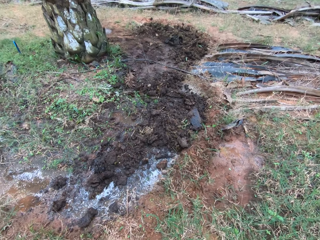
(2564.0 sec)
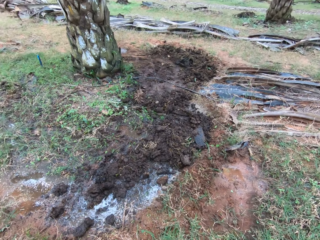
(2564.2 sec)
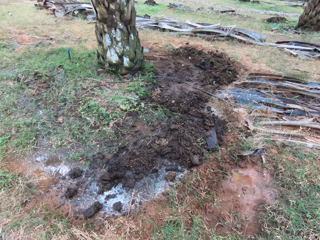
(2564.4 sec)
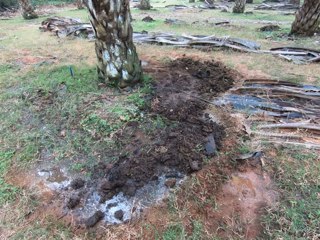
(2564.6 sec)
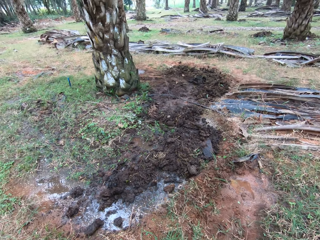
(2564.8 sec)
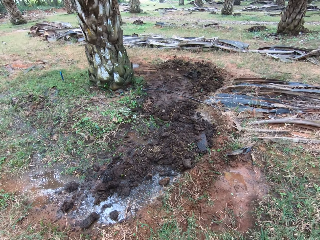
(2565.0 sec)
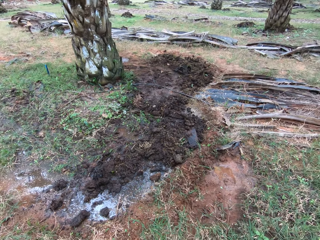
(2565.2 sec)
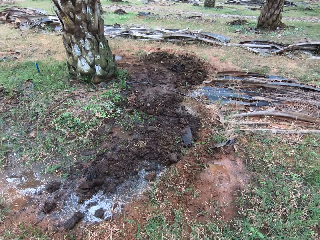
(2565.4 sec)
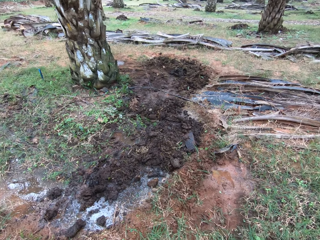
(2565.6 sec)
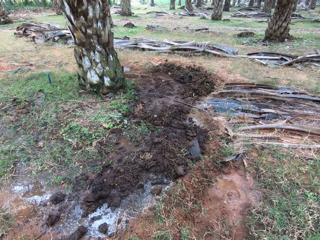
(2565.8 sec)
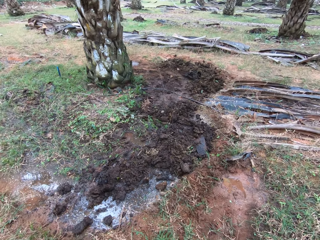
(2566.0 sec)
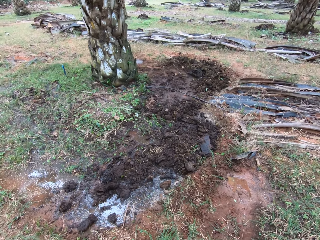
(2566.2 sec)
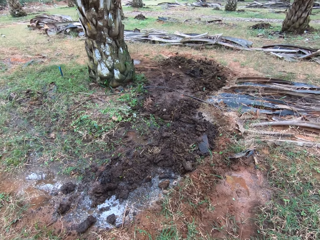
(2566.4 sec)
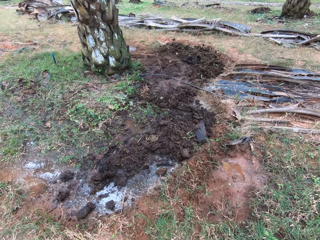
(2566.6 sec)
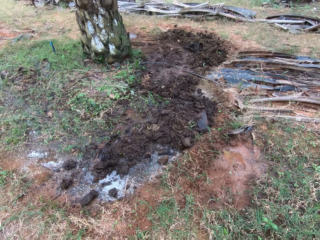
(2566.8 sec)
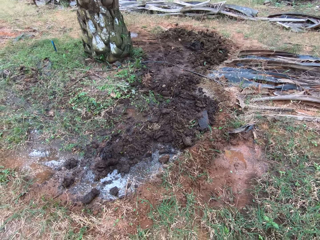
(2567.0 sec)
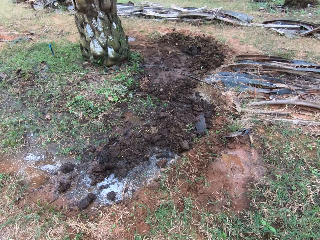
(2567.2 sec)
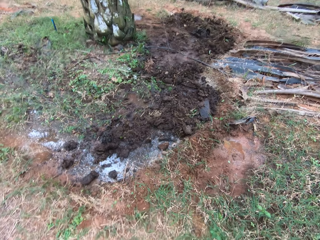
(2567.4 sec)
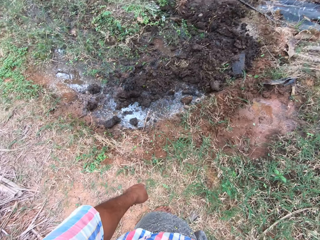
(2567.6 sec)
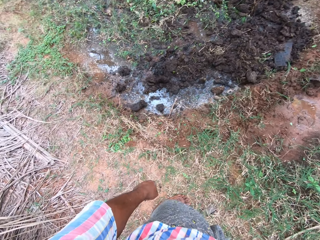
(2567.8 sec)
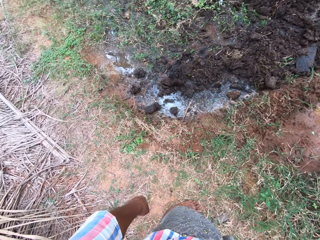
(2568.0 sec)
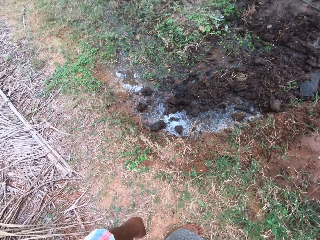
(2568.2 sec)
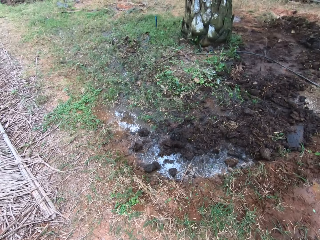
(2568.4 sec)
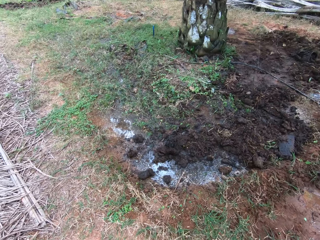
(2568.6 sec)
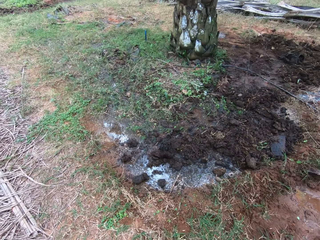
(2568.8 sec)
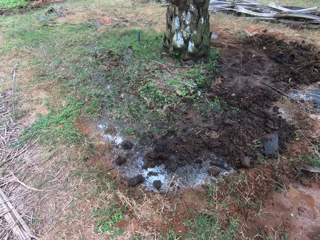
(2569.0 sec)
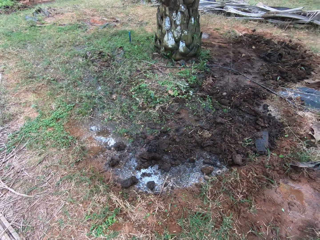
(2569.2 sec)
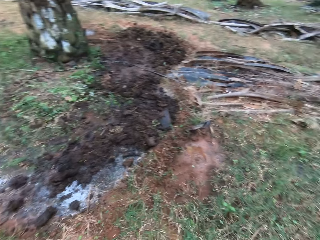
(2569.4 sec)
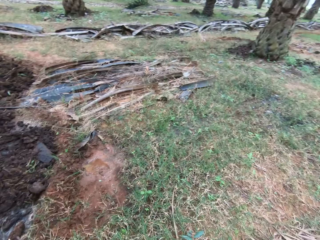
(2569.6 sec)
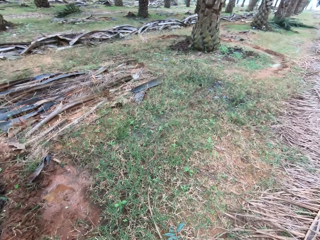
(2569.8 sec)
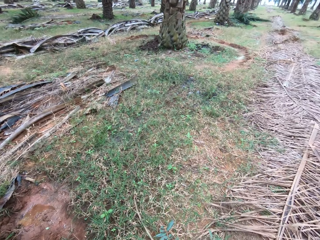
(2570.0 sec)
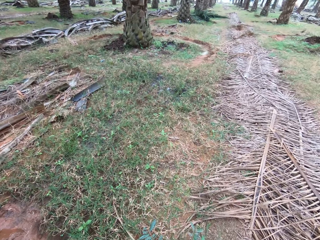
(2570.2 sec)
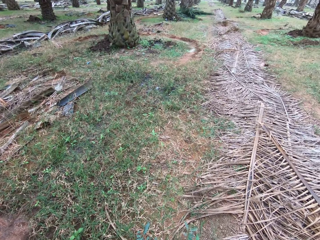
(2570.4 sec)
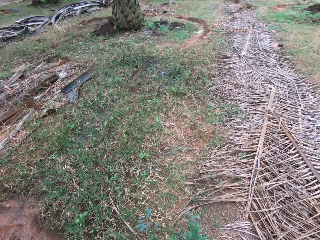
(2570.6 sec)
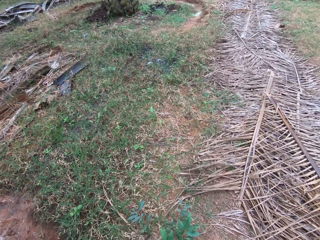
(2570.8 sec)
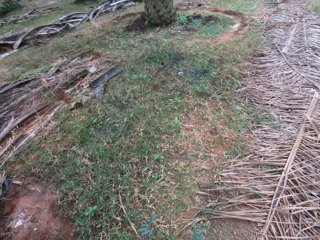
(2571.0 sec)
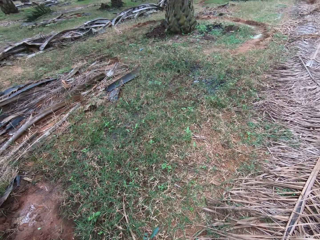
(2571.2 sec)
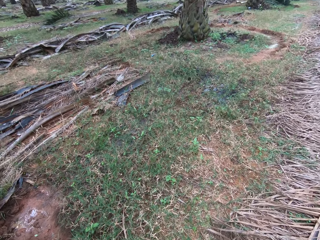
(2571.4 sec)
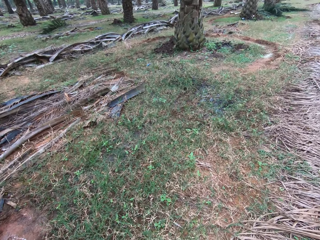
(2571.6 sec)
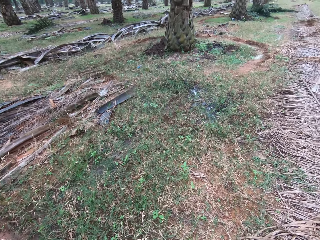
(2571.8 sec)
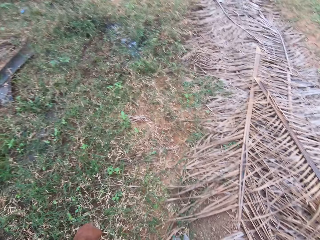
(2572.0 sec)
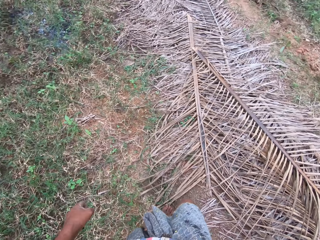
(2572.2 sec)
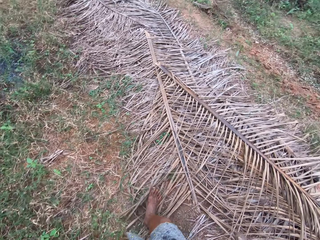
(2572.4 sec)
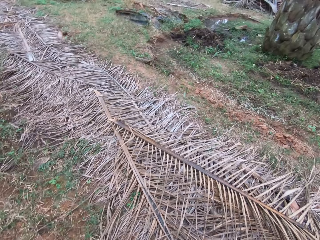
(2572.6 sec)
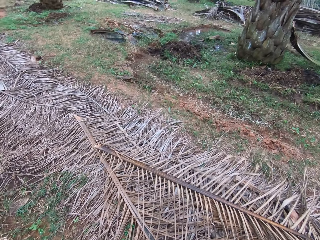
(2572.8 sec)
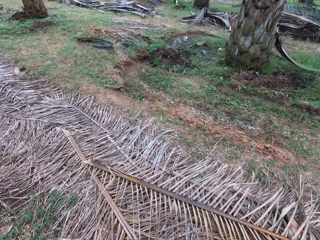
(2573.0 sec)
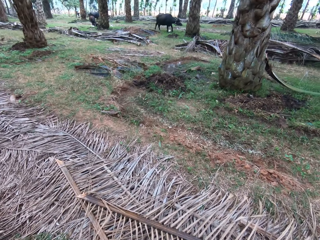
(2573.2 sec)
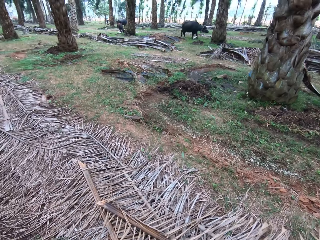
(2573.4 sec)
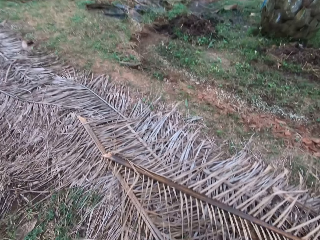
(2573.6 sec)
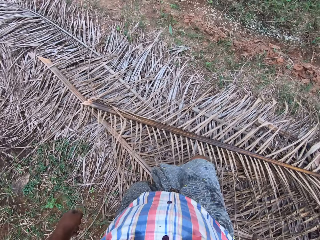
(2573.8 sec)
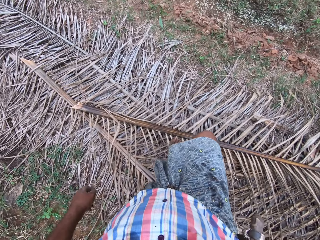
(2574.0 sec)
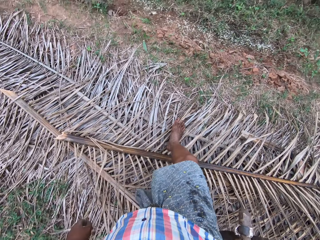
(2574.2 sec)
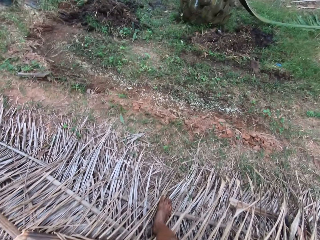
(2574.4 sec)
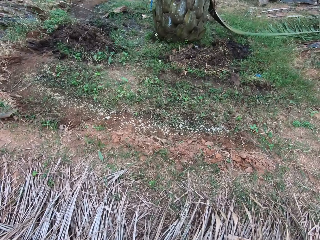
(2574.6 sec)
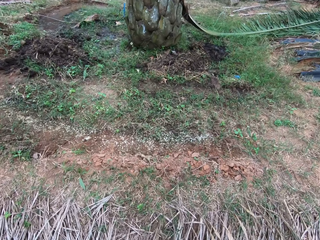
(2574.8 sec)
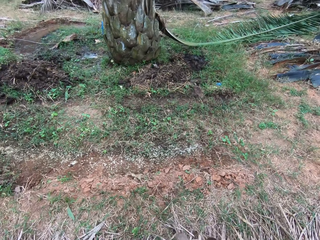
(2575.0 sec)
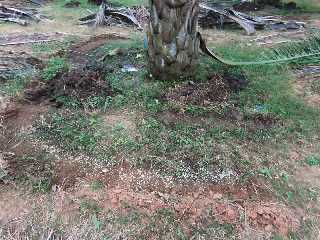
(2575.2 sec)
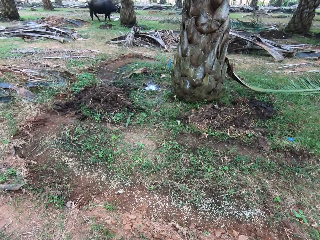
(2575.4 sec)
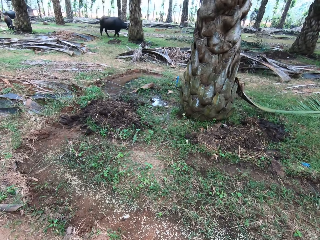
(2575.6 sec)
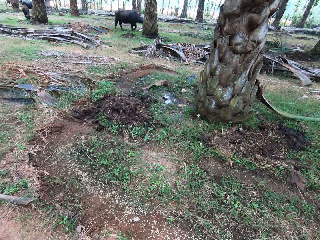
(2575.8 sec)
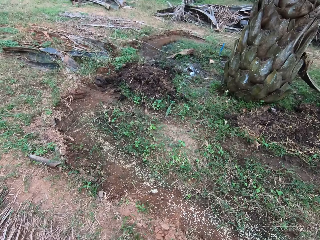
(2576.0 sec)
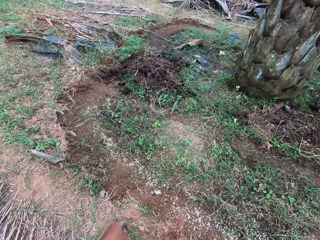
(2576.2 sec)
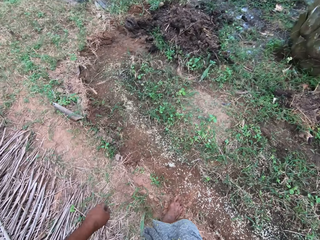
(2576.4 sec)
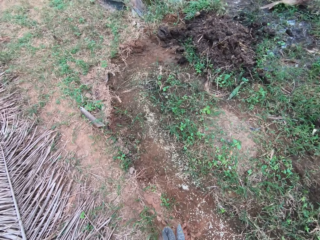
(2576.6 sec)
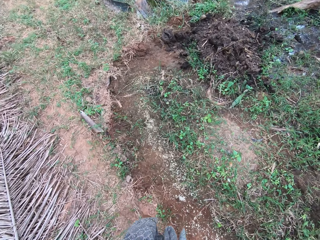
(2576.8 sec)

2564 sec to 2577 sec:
The camera wearer stands straight. They move forward.

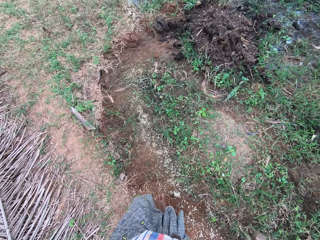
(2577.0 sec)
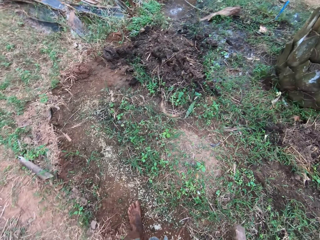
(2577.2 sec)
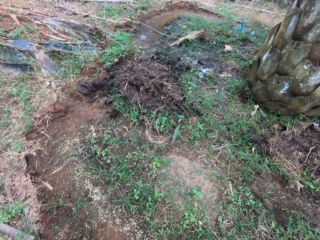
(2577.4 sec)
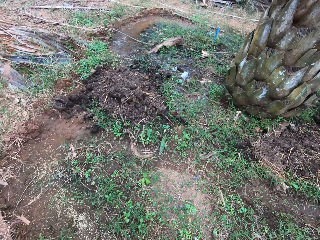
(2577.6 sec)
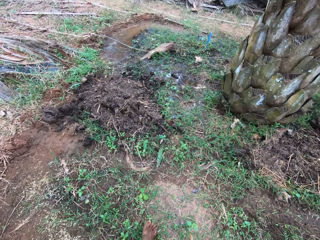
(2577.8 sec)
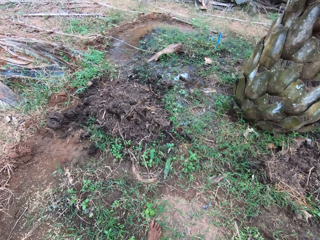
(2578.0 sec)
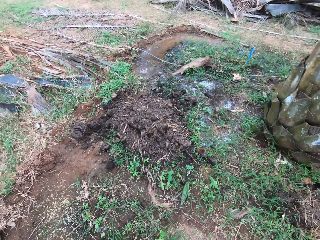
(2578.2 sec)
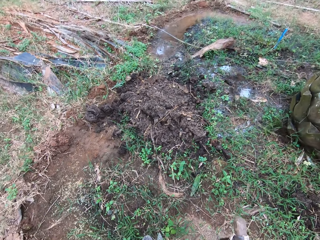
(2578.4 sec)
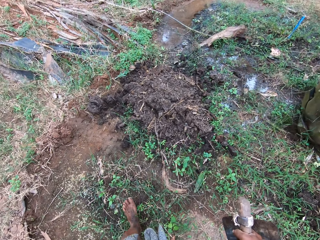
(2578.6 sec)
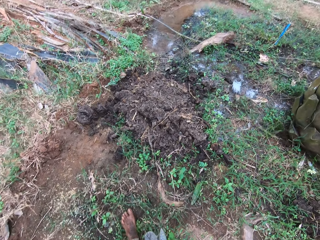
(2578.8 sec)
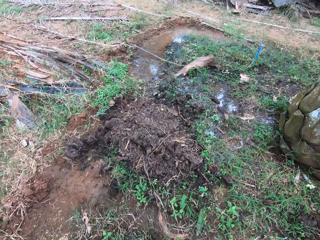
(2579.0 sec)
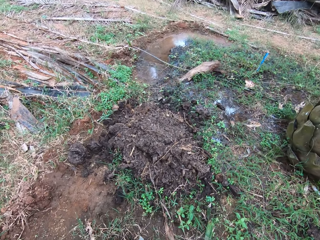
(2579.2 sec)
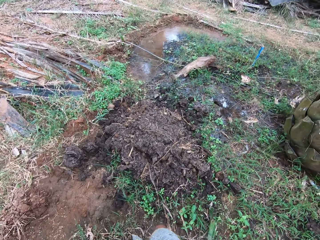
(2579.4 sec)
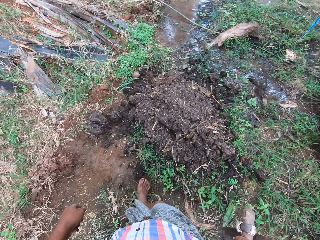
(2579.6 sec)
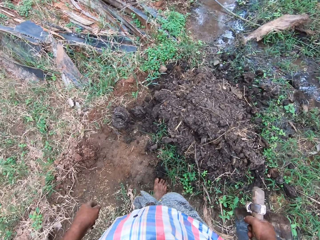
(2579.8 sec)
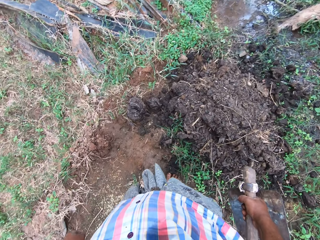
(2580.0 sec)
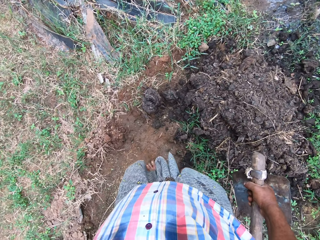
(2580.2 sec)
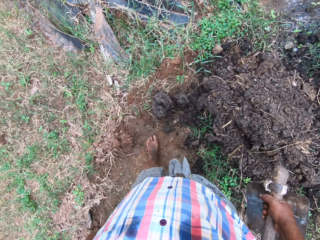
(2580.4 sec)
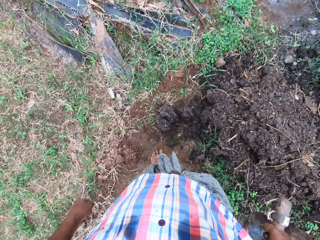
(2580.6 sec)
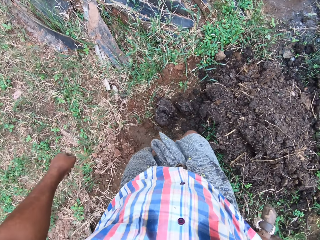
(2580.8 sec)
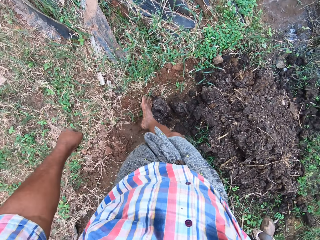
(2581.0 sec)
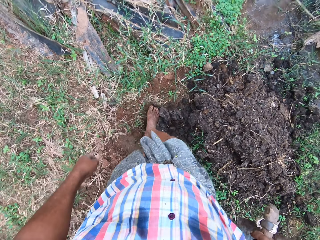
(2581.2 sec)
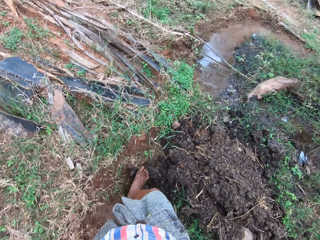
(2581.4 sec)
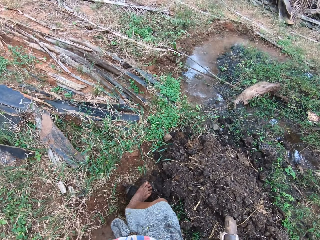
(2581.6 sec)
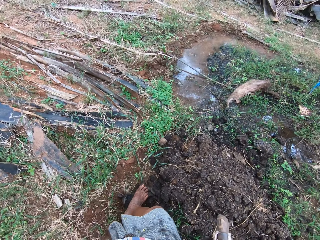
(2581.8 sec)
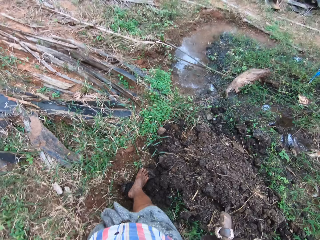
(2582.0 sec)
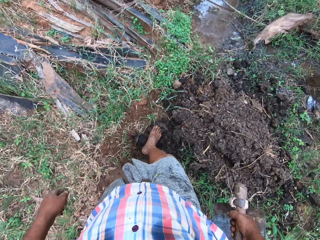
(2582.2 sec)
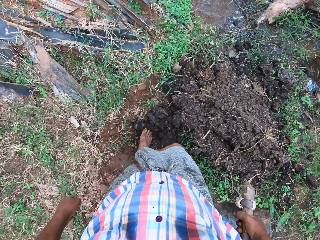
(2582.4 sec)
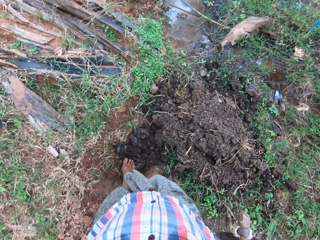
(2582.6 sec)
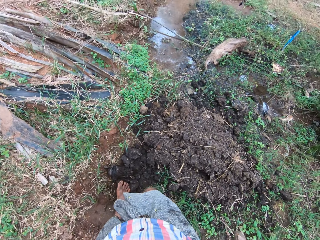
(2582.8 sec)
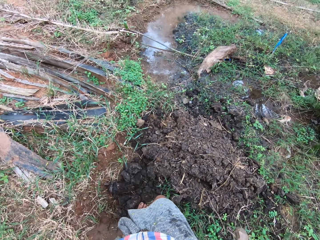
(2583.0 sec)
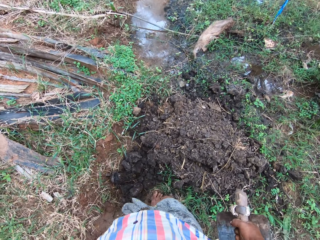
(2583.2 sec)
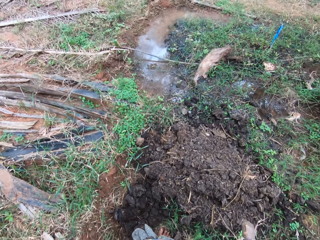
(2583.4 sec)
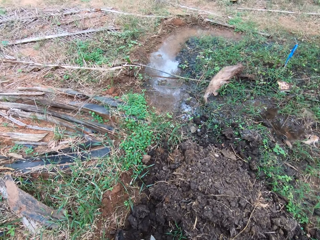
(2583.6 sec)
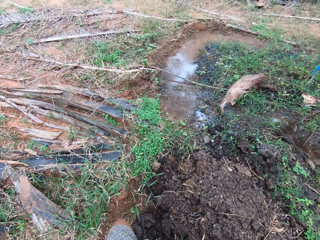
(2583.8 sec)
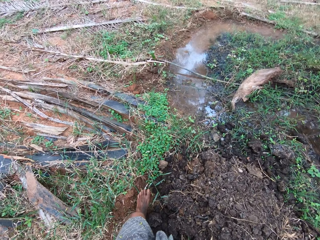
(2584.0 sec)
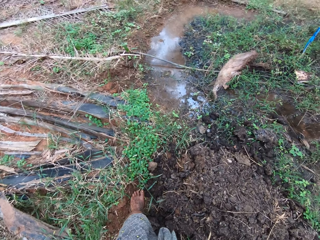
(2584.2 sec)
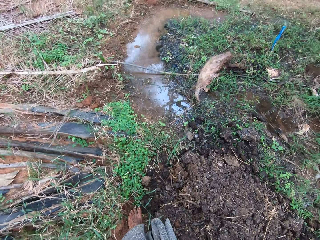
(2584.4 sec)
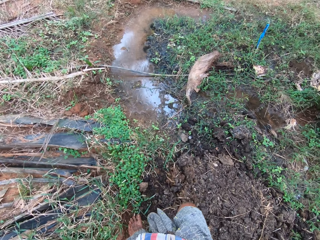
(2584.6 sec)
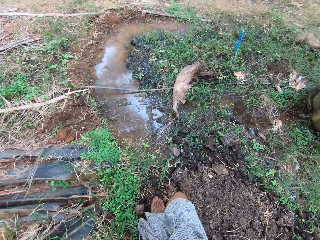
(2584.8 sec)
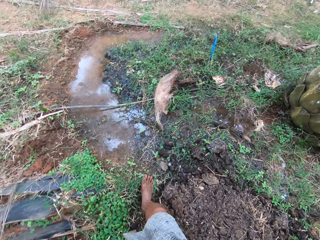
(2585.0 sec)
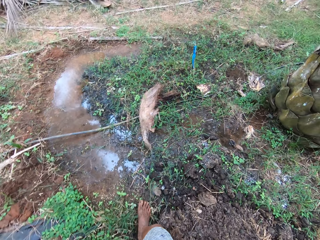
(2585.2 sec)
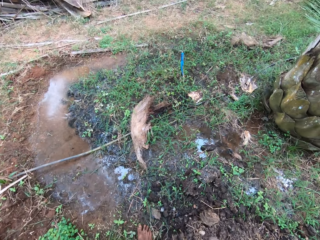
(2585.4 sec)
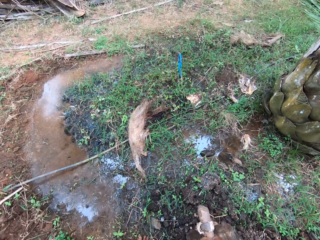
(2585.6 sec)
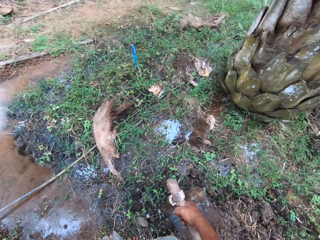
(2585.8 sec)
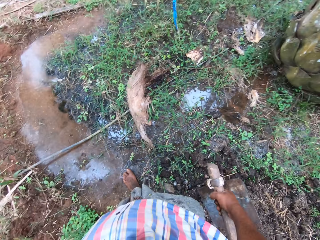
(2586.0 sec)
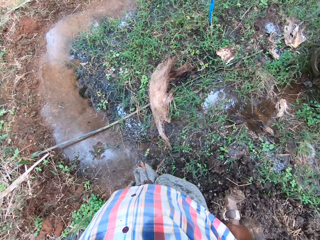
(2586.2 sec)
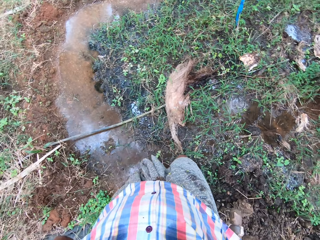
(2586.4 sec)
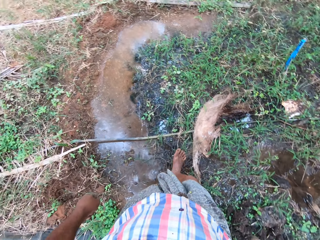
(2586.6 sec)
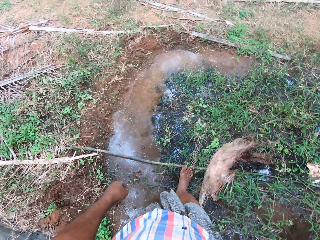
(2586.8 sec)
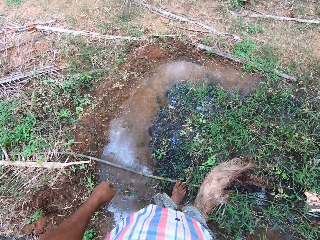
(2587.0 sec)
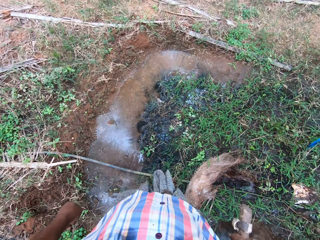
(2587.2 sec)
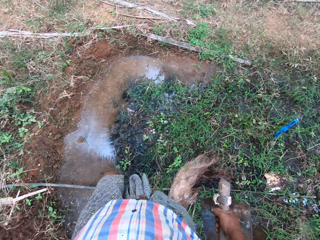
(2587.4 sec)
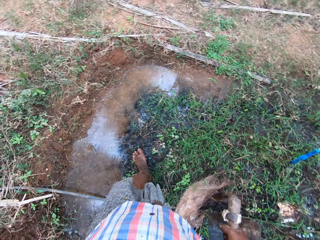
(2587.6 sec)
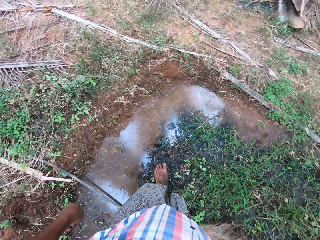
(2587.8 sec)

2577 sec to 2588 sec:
The camera wearer moves clay with his right leg. He moves forward.
